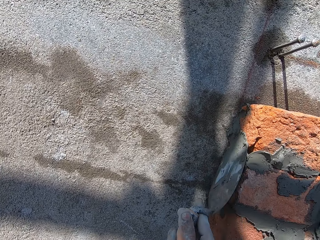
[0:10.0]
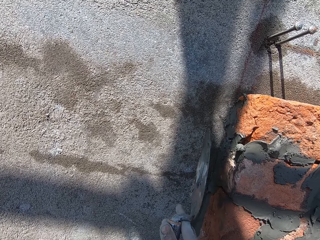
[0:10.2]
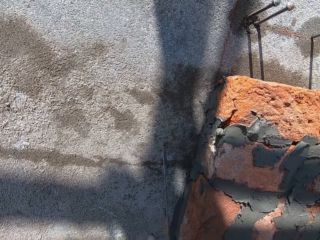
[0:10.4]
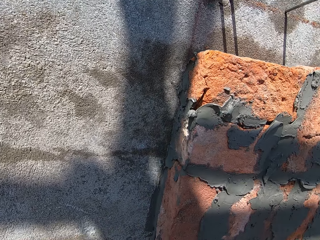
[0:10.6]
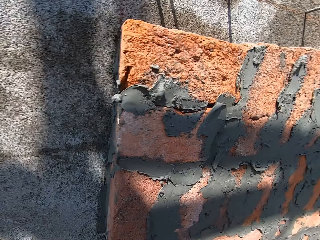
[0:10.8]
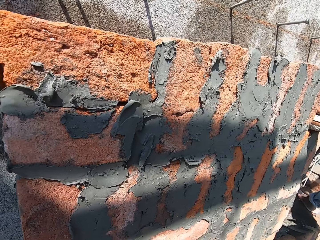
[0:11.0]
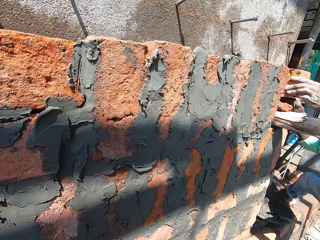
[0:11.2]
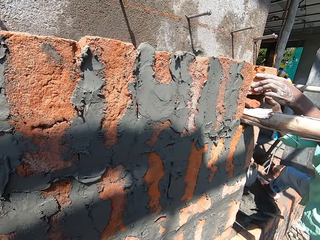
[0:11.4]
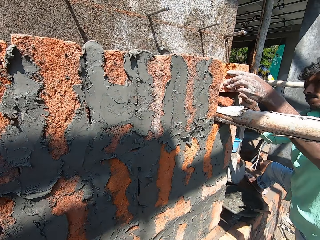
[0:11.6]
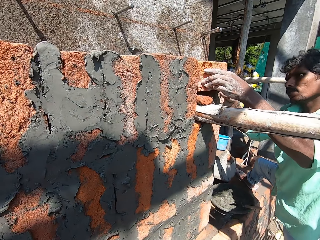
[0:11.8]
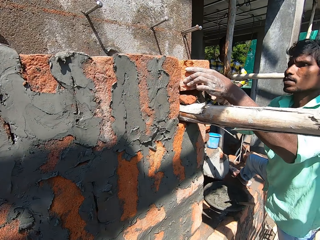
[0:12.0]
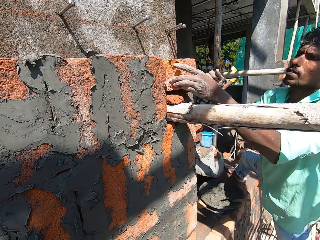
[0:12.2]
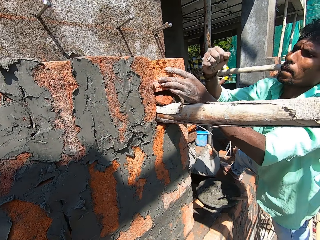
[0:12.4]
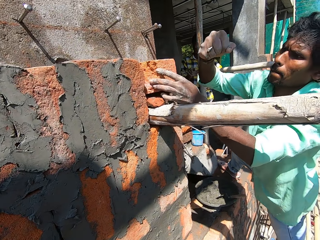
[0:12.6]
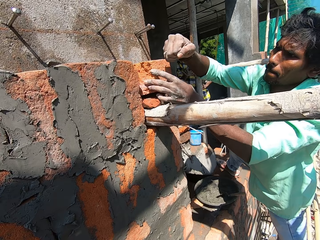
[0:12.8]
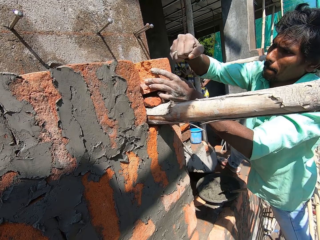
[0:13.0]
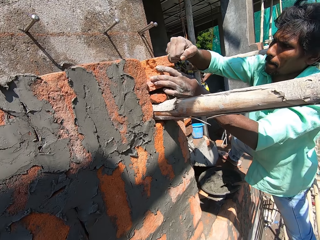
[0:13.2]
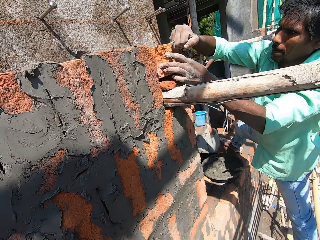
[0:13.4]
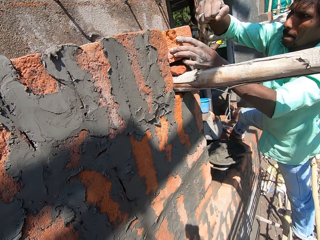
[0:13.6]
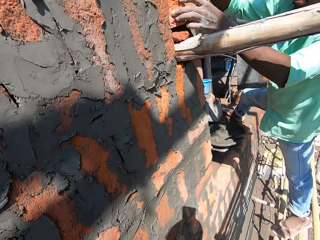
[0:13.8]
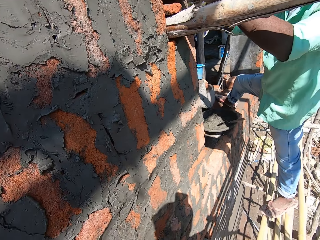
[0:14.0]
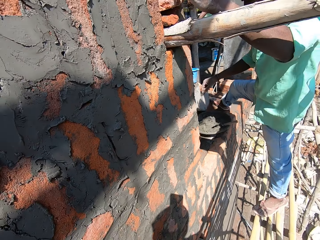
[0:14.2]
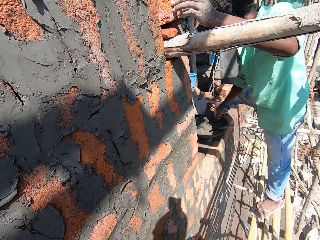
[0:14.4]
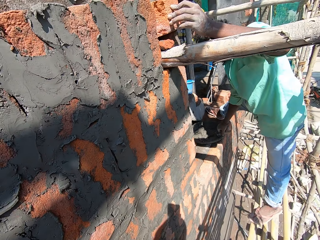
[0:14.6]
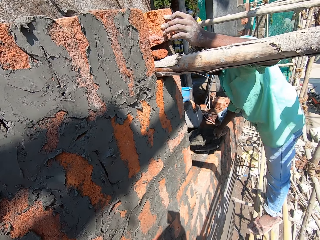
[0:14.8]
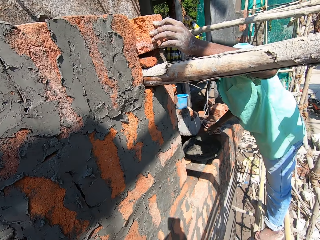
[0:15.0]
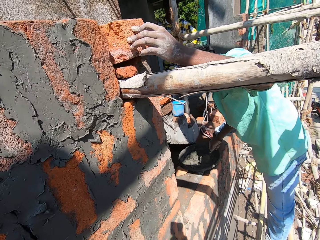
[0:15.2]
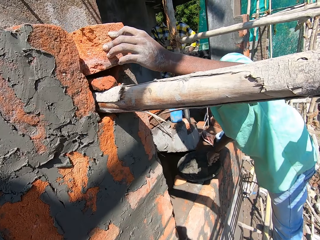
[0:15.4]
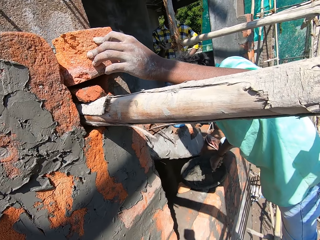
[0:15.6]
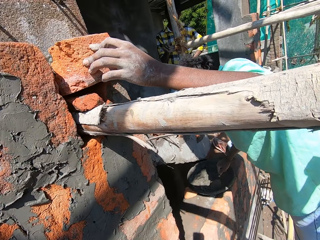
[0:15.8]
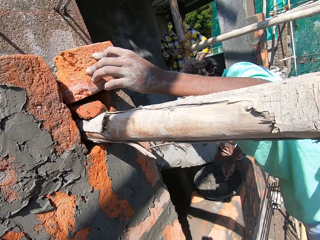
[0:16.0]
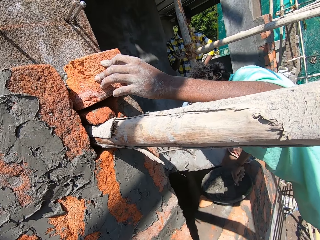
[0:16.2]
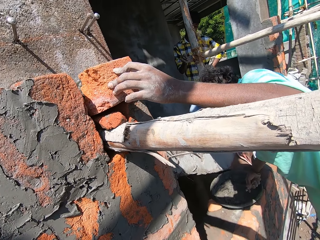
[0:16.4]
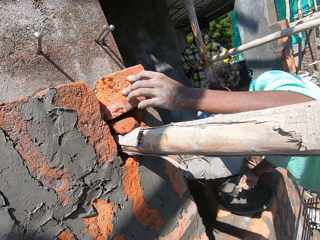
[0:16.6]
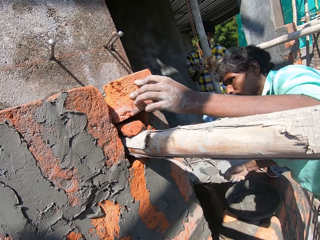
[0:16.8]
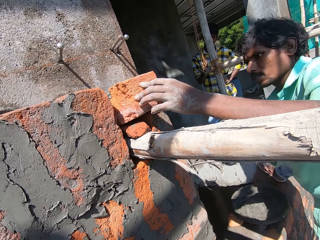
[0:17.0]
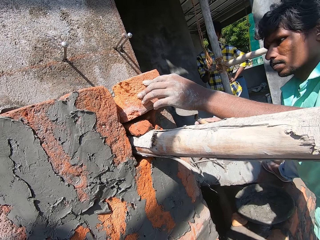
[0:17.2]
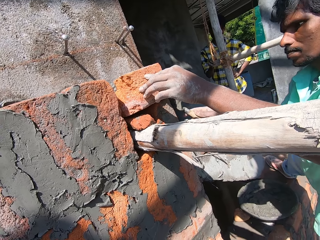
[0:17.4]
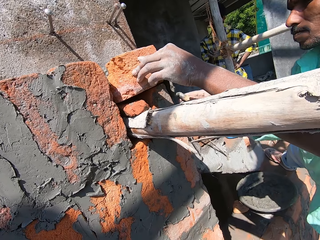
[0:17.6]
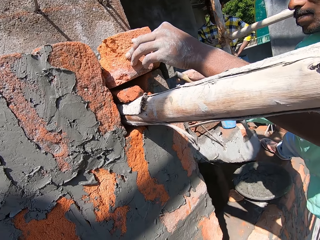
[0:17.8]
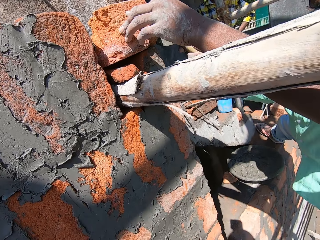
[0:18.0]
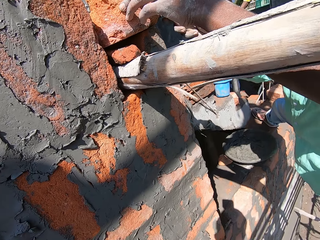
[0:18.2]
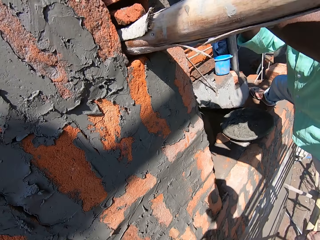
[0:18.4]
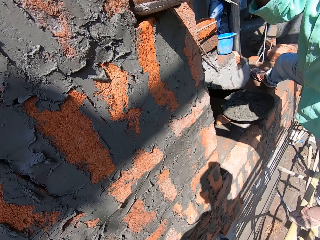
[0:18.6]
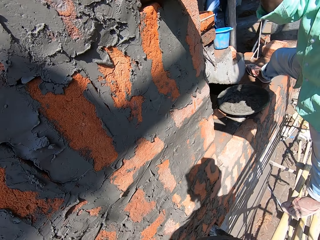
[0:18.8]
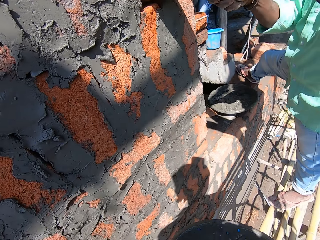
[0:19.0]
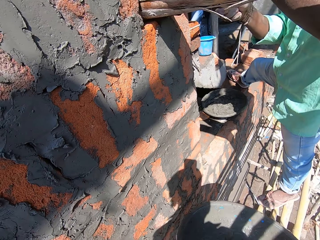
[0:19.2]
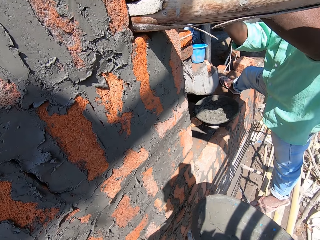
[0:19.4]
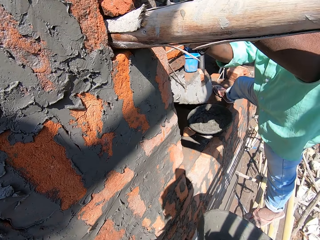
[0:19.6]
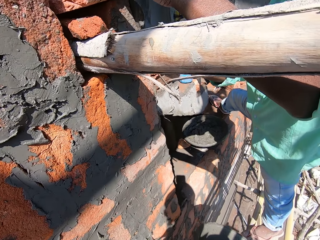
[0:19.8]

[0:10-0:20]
The camera wearer looks around. A man adjusts the fabric with a hand. The man picks up the cement with a trowel and adjusts the cement to the fabric.

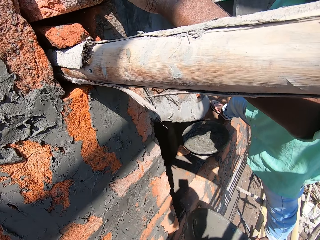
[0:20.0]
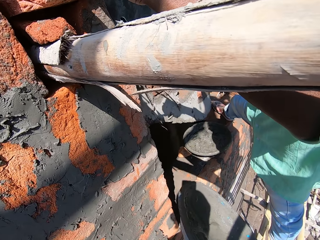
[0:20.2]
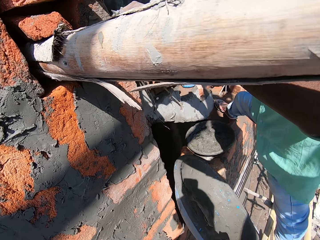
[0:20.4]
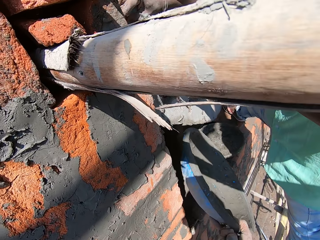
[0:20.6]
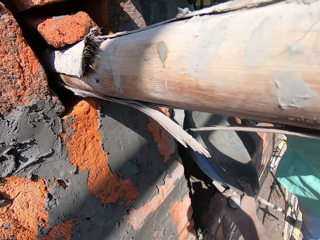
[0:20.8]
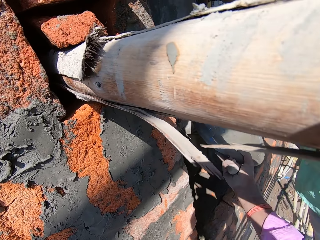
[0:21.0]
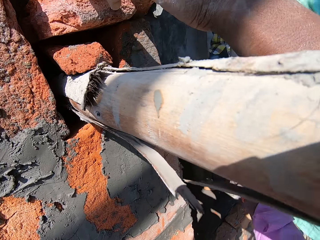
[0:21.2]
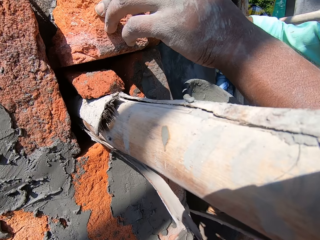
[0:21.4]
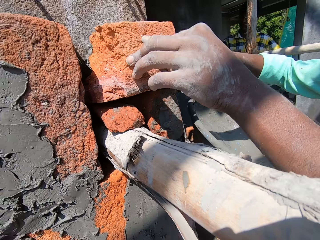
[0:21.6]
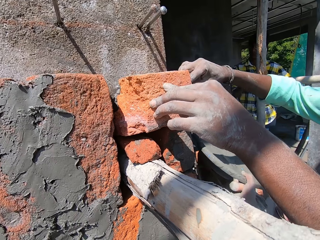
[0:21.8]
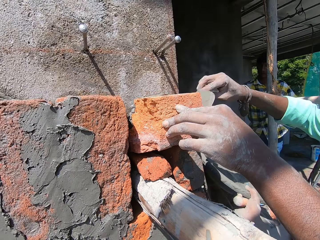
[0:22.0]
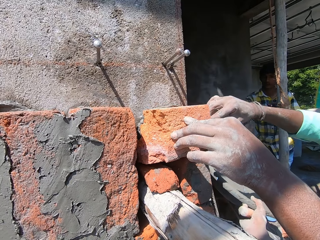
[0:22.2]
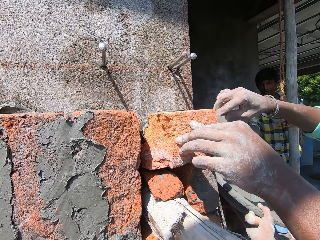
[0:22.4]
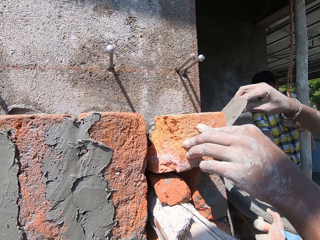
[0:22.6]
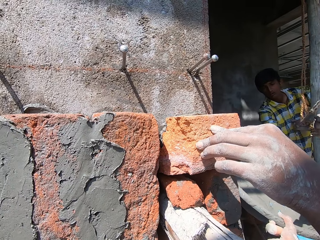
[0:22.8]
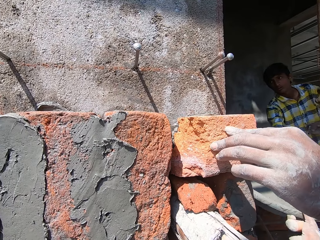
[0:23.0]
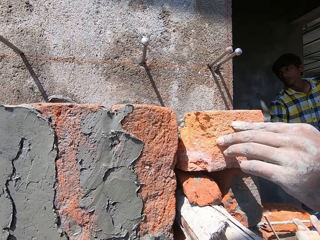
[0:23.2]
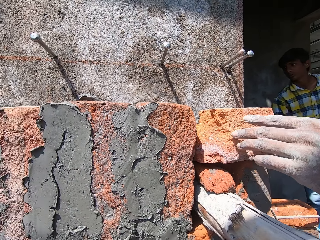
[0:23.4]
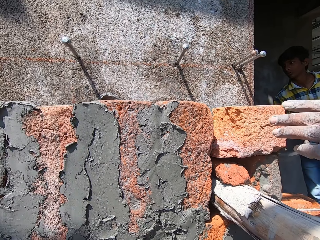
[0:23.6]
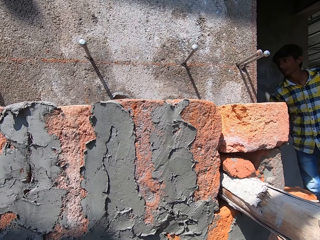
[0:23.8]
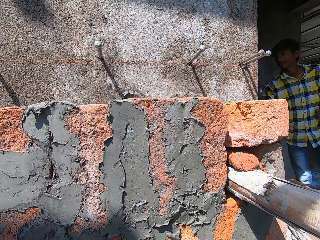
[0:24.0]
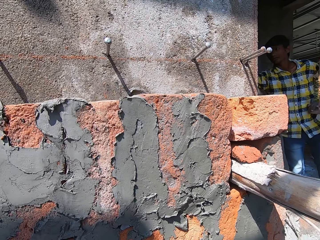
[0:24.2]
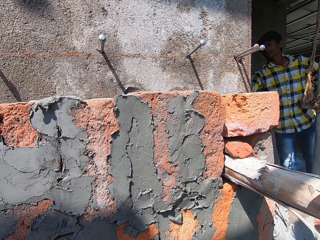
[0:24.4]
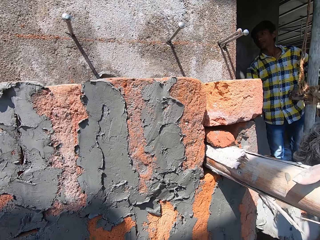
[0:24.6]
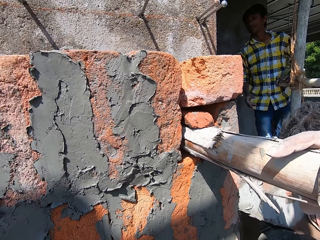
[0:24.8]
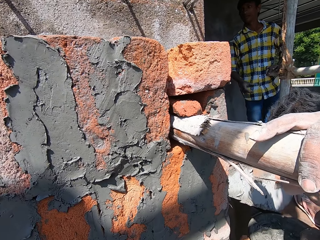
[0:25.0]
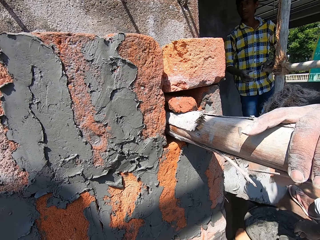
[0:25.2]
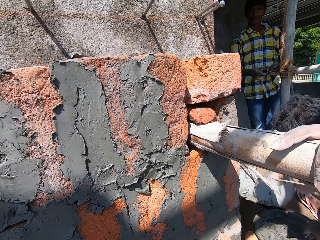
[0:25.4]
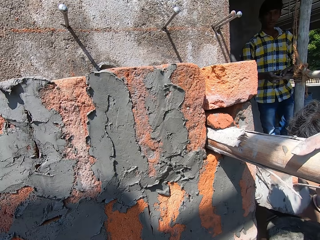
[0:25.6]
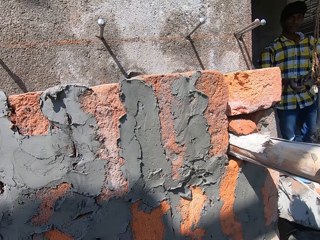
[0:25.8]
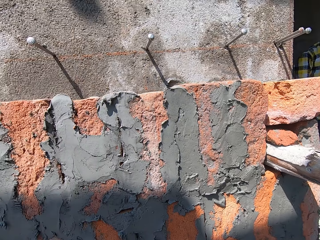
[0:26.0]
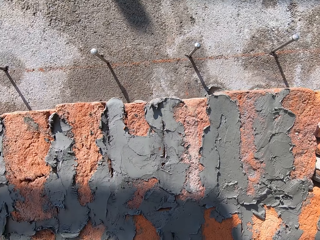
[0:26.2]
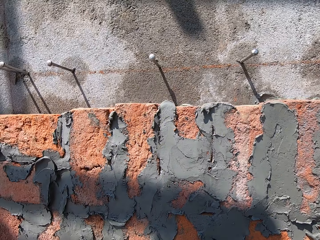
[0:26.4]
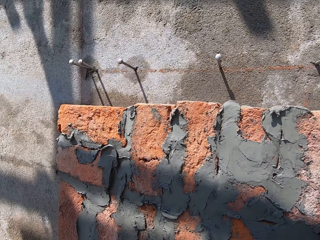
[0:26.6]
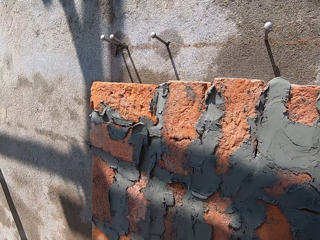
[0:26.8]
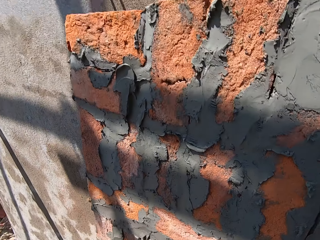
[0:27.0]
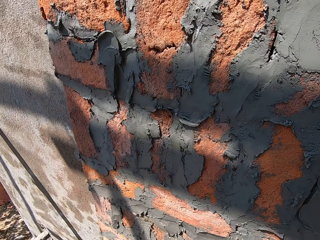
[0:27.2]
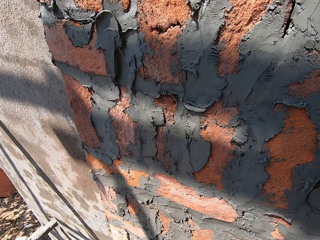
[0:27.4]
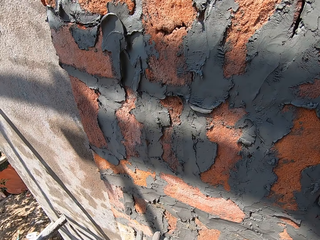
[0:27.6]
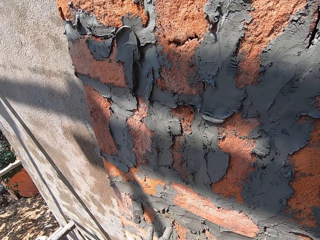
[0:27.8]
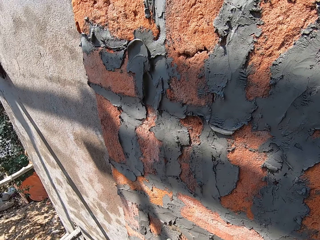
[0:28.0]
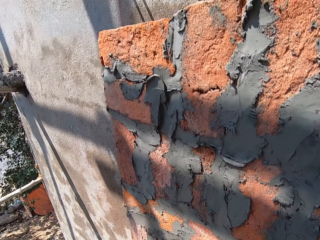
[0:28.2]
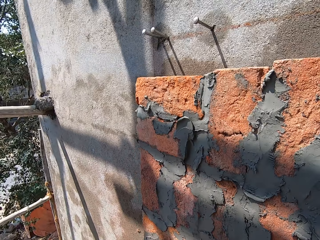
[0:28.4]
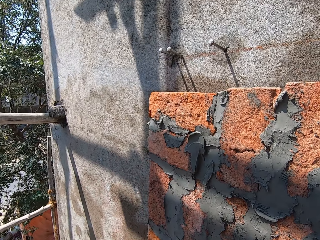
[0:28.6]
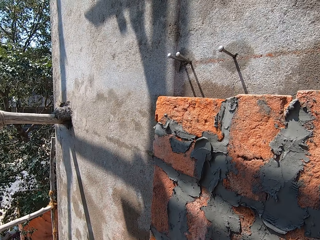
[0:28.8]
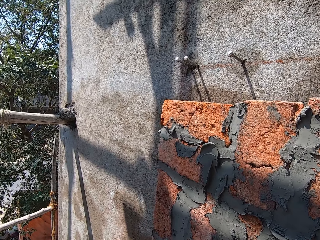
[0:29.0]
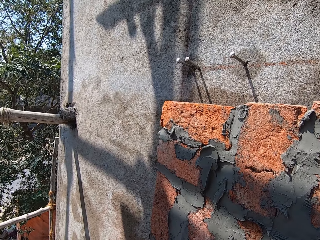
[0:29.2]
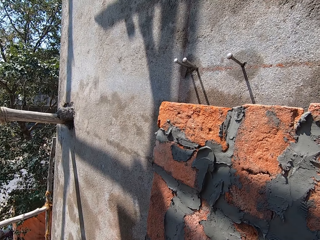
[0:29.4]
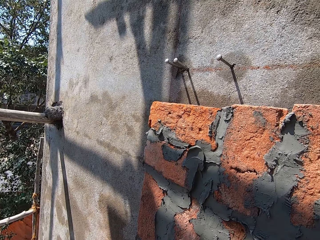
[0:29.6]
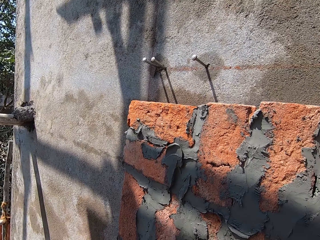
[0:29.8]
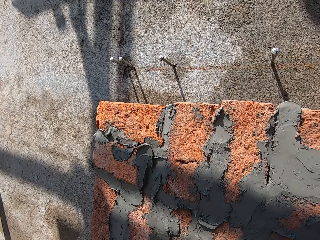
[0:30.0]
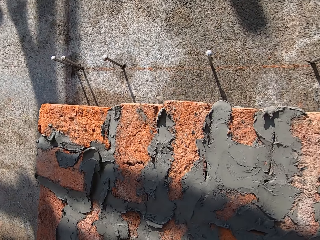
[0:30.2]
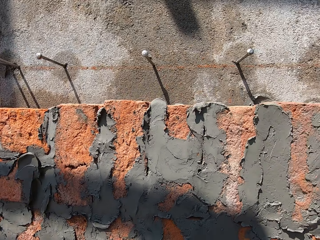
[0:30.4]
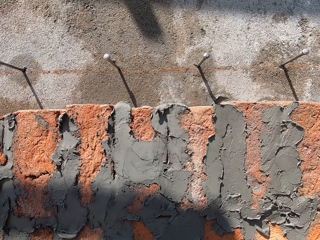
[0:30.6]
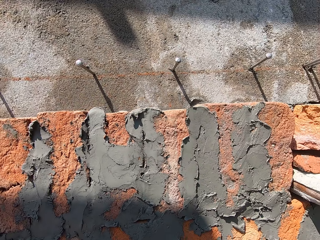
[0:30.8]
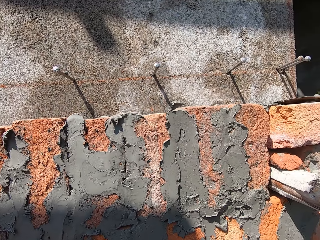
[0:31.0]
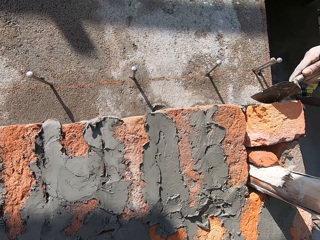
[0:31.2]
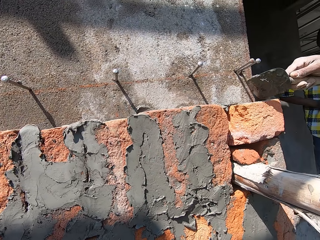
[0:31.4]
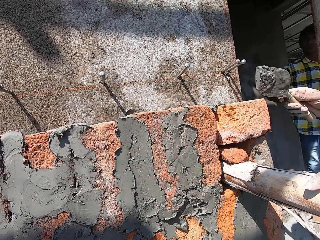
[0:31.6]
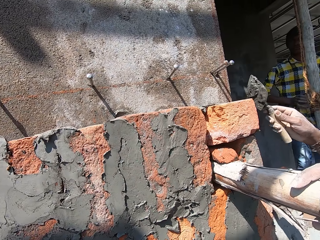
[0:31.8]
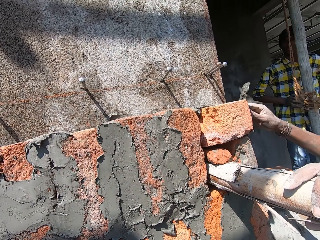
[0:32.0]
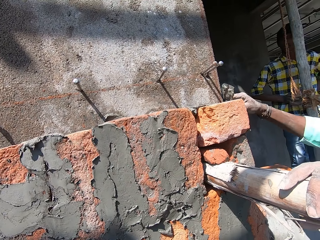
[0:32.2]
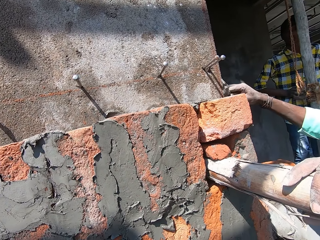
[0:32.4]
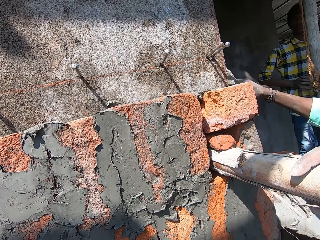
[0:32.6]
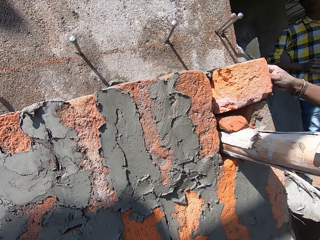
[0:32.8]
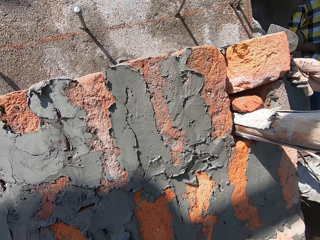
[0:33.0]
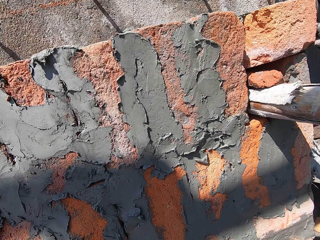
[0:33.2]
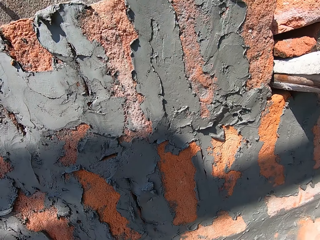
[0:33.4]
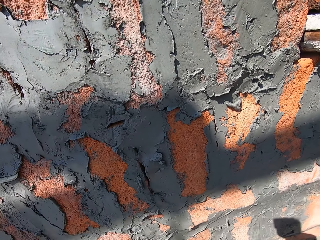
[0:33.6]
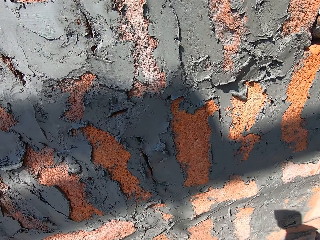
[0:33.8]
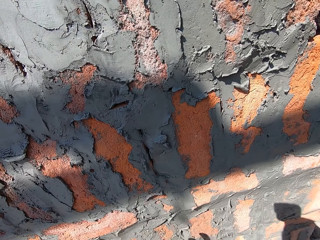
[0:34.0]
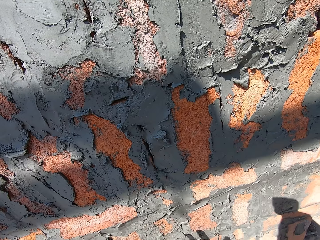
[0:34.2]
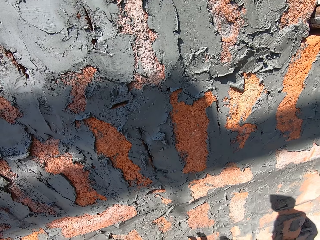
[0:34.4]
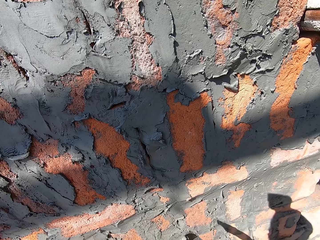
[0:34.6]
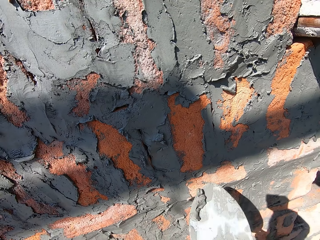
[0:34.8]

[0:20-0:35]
The camera wearer adjusts the cement dish. They talk to a man. The man picks up the cement dish. The camera wearer gives the man the concrete bowl. They look around. They talk to another person. They adjust the cement on the fabric using the trowel.
